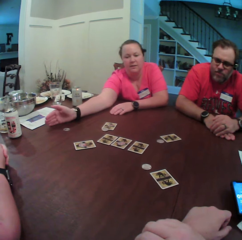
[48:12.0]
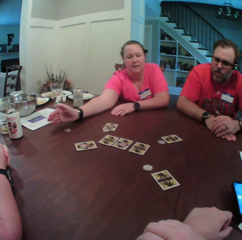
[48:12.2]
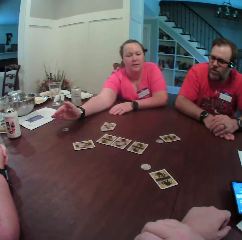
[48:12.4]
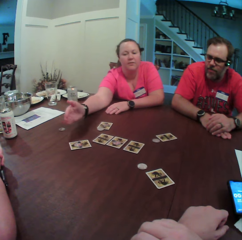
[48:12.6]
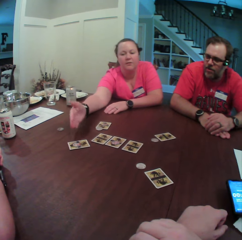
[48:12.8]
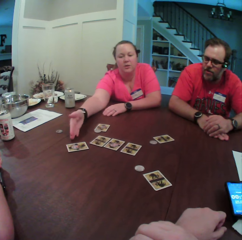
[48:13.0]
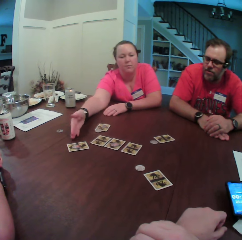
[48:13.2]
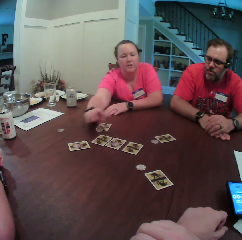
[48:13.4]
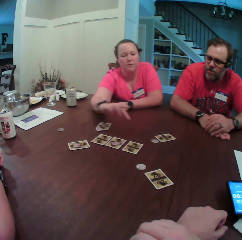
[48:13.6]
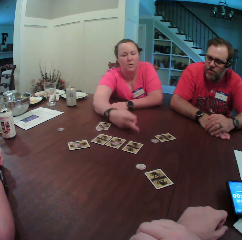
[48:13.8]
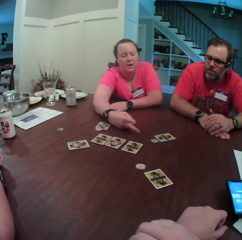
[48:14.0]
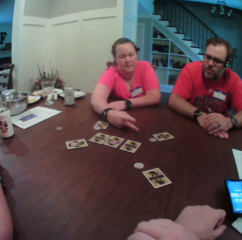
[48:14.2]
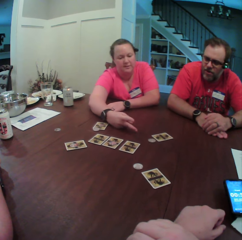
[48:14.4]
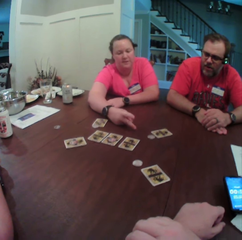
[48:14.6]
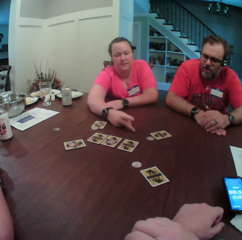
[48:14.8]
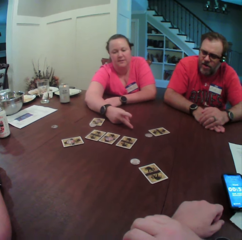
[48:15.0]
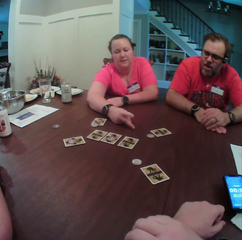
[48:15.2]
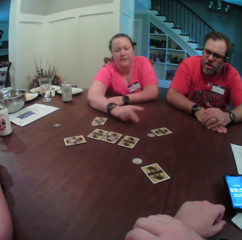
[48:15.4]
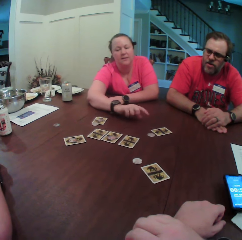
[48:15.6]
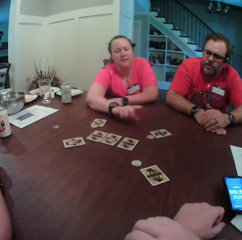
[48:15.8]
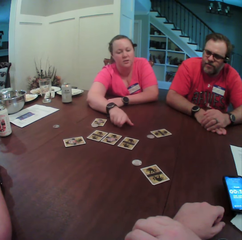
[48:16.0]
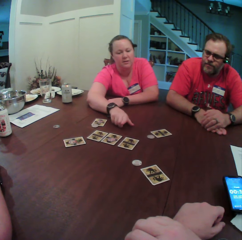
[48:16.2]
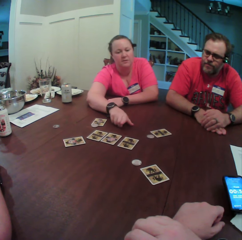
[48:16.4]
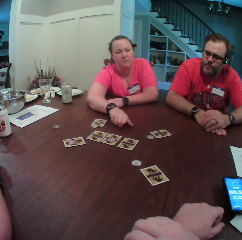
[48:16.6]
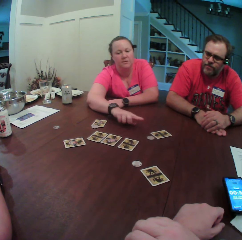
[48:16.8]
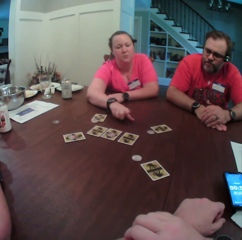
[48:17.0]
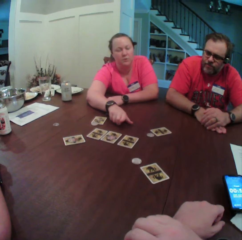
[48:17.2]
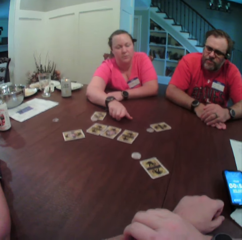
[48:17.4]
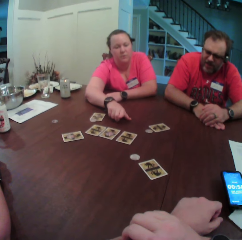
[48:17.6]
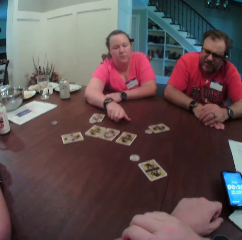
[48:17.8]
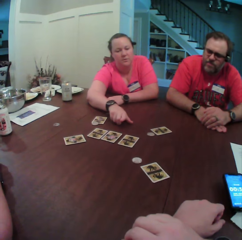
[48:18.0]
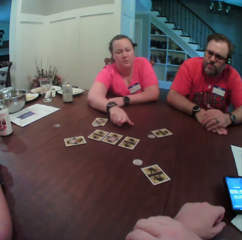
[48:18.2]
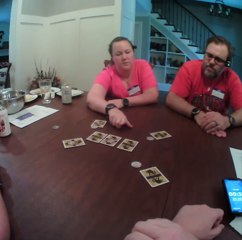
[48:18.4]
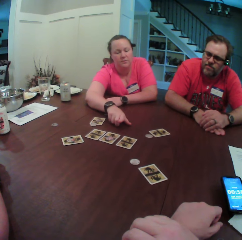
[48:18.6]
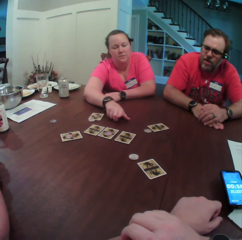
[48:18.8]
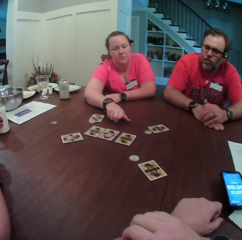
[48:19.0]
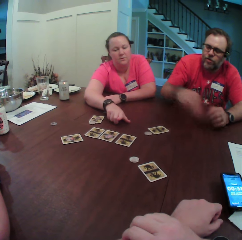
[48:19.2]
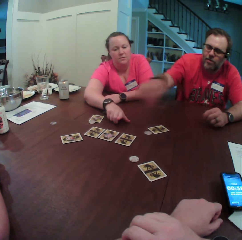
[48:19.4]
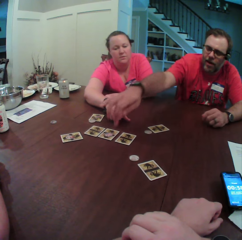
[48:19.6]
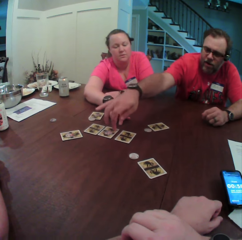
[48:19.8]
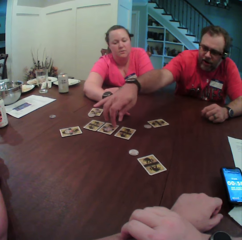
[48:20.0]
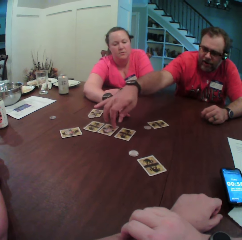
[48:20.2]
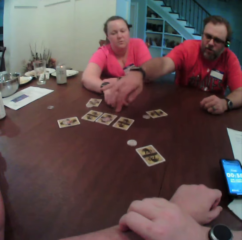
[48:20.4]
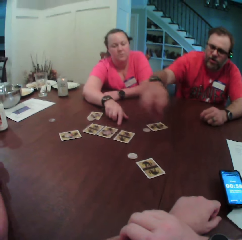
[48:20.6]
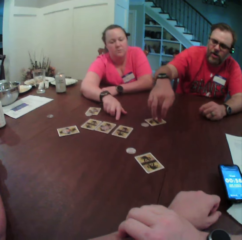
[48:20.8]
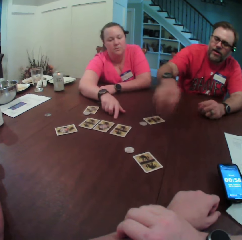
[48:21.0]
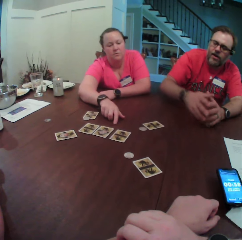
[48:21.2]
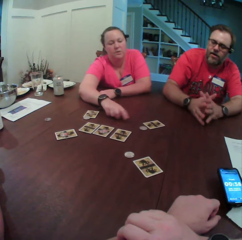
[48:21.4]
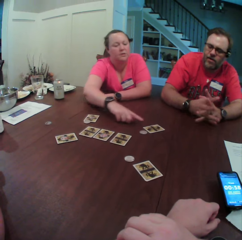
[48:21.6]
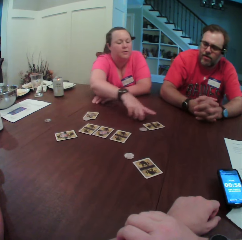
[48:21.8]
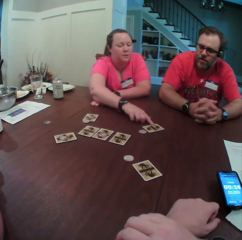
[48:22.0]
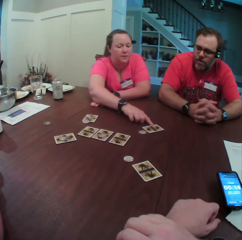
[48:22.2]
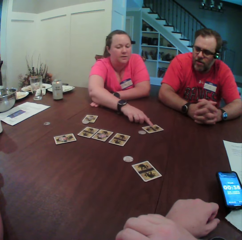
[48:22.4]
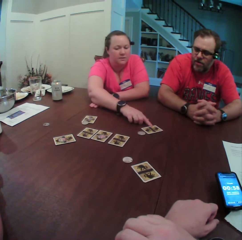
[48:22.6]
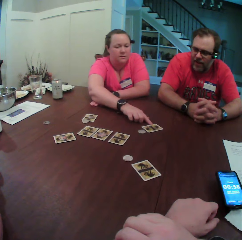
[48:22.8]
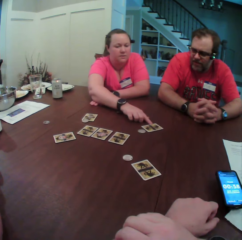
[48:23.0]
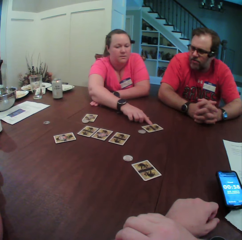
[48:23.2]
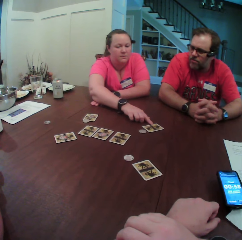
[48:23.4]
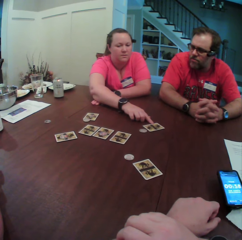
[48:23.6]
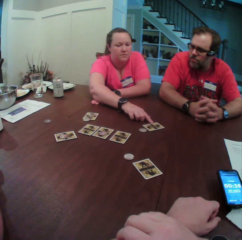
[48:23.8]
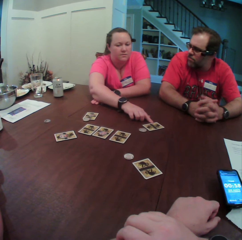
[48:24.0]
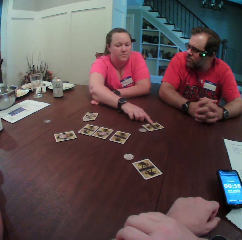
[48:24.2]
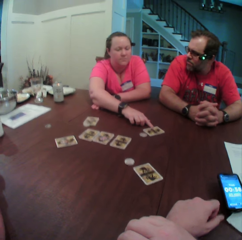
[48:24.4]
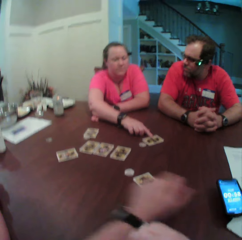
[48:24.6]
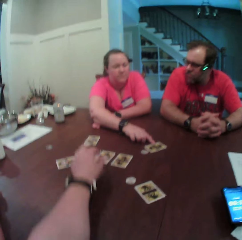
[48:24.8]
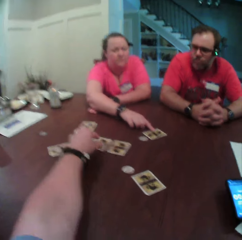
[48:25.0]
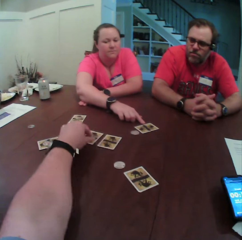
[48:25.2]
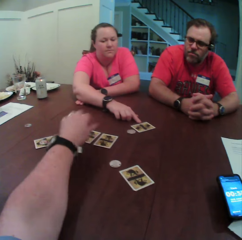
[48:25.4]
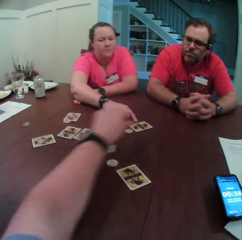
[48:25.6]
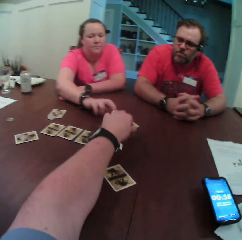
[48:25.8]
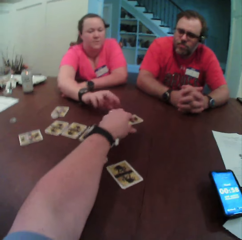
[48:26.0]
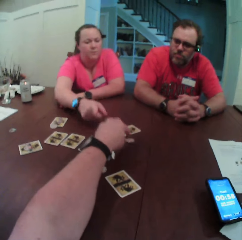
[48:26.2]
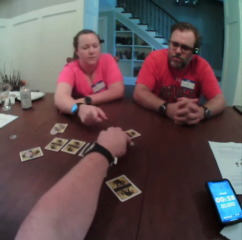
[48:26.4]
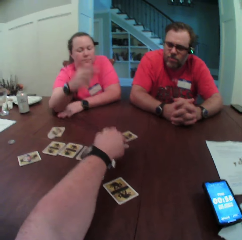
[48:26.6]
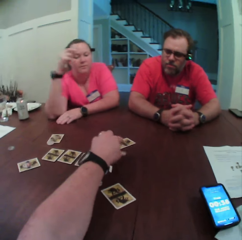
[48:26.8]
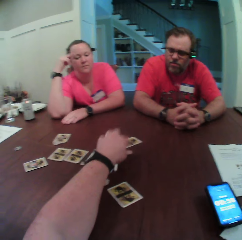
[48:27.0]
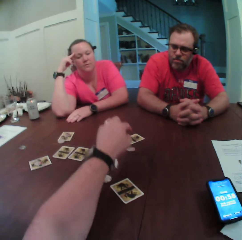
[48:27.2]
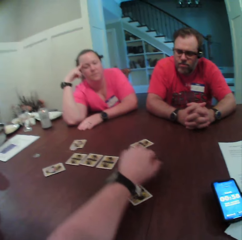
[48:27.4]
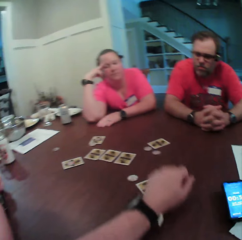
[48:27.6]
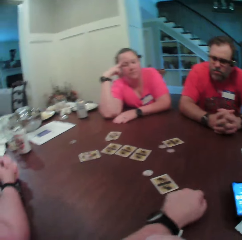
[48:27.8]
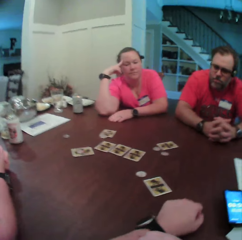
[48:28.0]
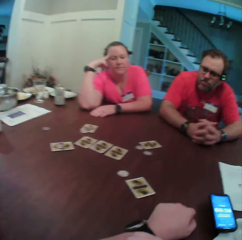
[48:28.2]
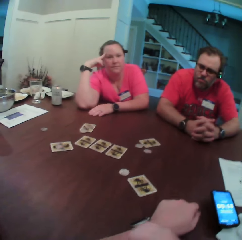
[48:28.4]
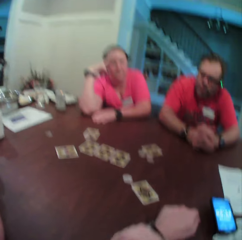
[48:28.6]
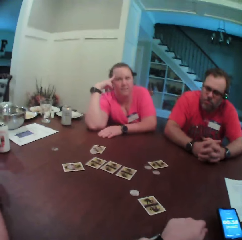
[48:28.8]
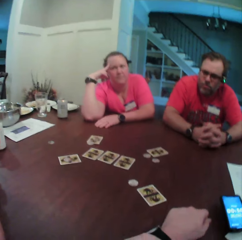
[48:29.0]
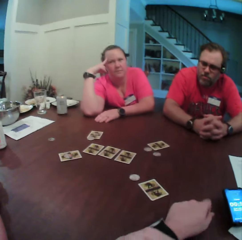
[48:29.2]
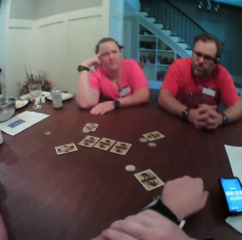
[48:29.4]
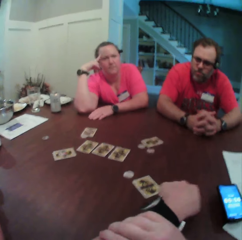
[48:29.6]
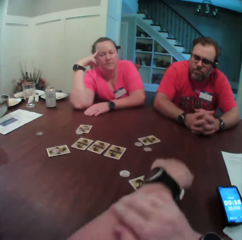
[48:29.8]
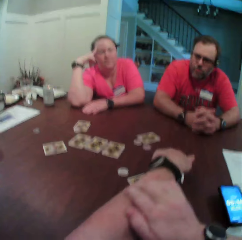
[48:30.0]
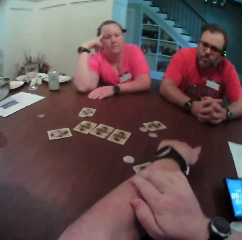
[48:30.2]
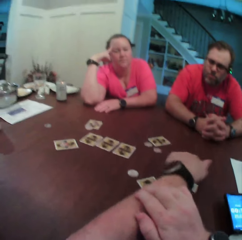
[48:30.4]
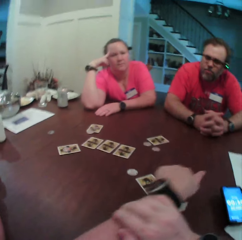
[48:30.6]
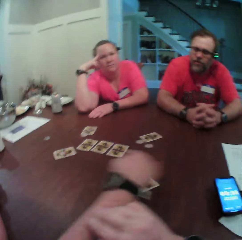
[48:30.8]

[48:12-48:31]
The woman touches the table with her right hand. She removes her right hand from the table and places her right hand on the table. She points to some cards on the table with her right hand. The man removes his right hand from the table. He touches a card on the table with his right hand and removes his right hand from the card. He touches the card on the table with his right hand and removes his right hand from the card. Another man illustrates. The woman touches the card on the table with her right hand. The camera wearer removes his left hand from the table. He touches a card on the table with his left hand. He removes his left hand from the card on the table. He touches the card on the table with his left hand. The woman touches her face with her right hand. The camera wearer points on the table. He removes his left hand from the card on the table.

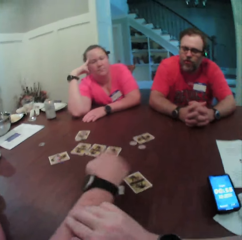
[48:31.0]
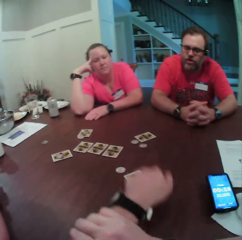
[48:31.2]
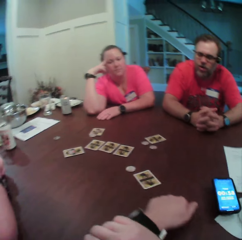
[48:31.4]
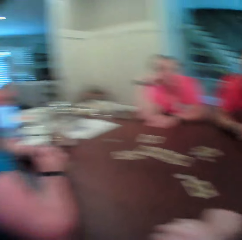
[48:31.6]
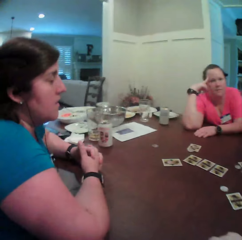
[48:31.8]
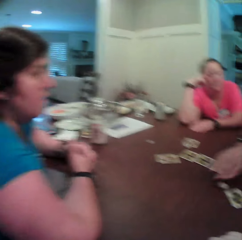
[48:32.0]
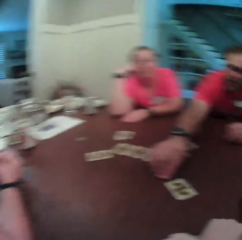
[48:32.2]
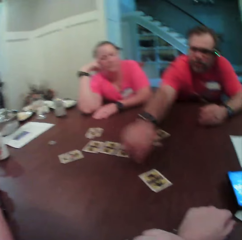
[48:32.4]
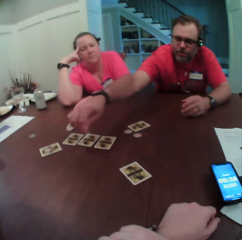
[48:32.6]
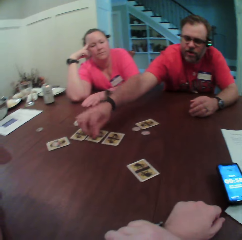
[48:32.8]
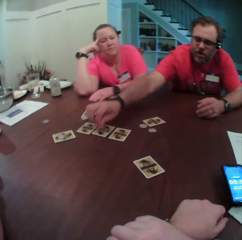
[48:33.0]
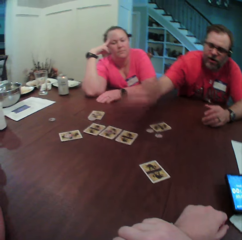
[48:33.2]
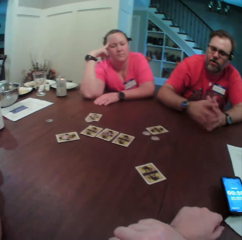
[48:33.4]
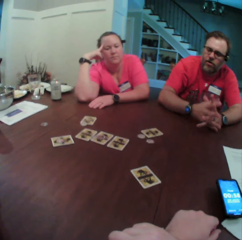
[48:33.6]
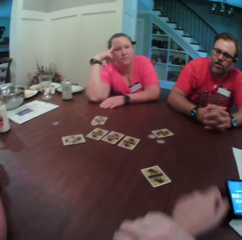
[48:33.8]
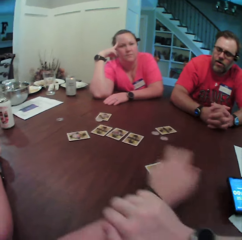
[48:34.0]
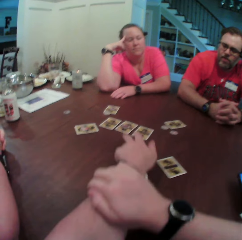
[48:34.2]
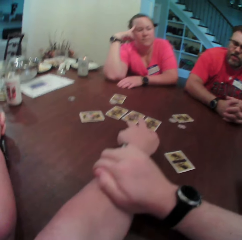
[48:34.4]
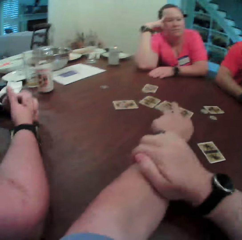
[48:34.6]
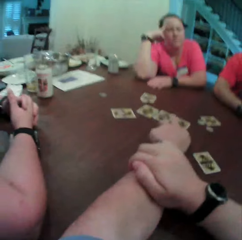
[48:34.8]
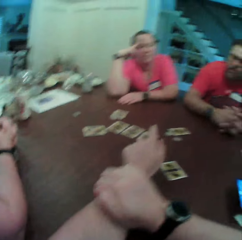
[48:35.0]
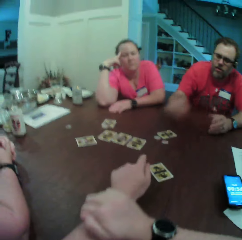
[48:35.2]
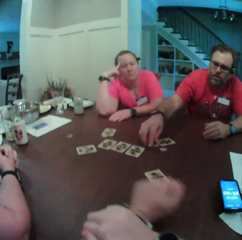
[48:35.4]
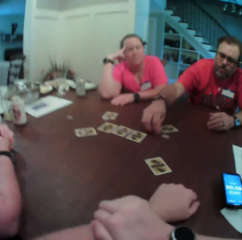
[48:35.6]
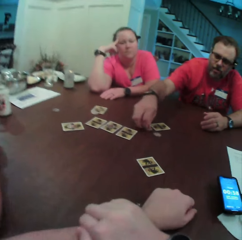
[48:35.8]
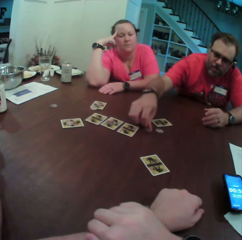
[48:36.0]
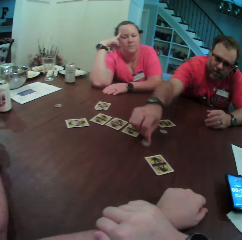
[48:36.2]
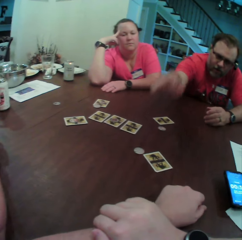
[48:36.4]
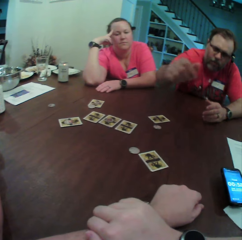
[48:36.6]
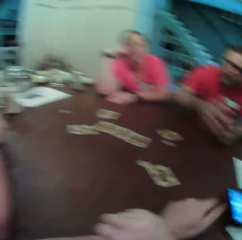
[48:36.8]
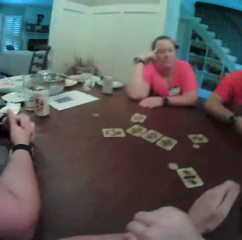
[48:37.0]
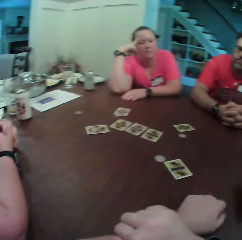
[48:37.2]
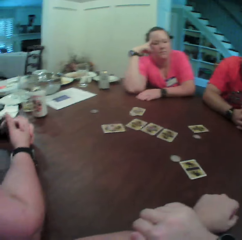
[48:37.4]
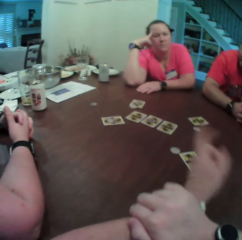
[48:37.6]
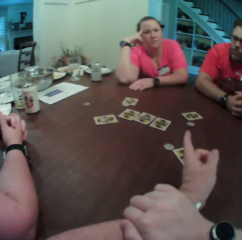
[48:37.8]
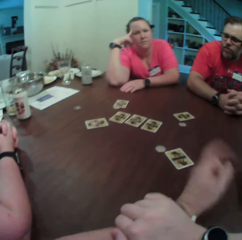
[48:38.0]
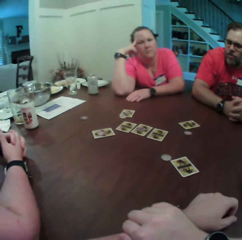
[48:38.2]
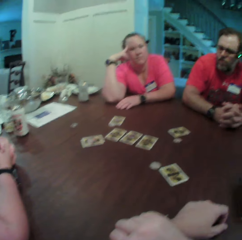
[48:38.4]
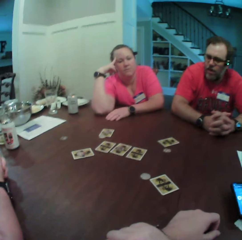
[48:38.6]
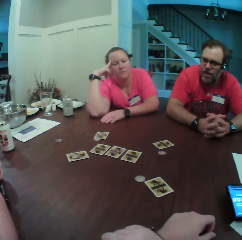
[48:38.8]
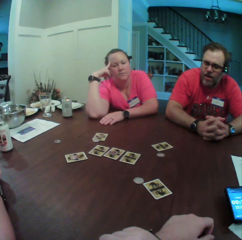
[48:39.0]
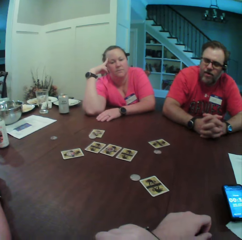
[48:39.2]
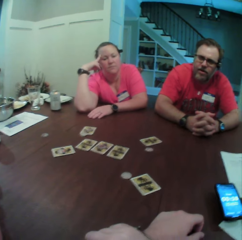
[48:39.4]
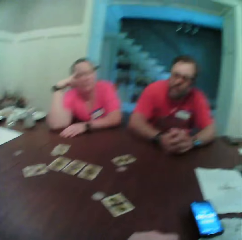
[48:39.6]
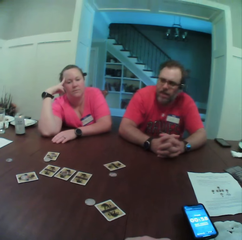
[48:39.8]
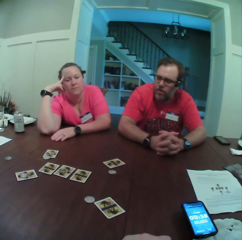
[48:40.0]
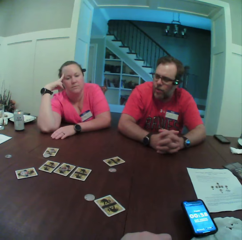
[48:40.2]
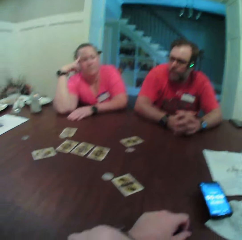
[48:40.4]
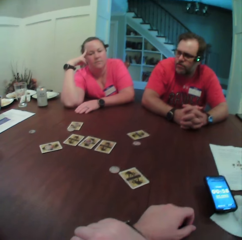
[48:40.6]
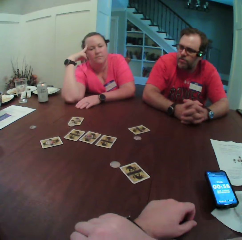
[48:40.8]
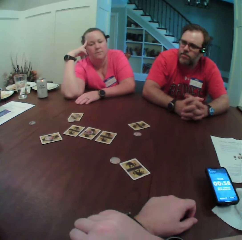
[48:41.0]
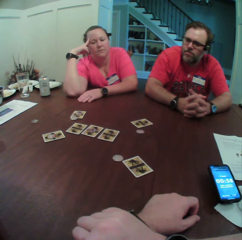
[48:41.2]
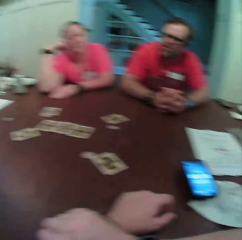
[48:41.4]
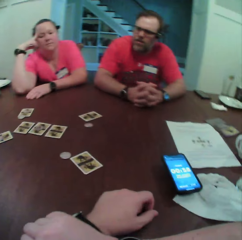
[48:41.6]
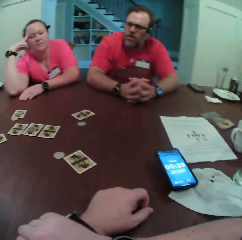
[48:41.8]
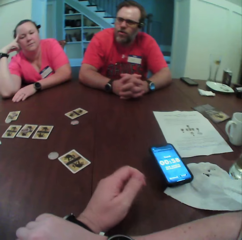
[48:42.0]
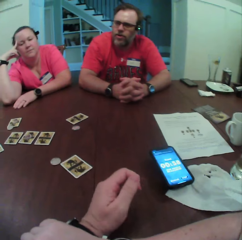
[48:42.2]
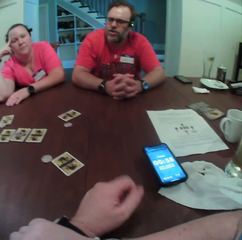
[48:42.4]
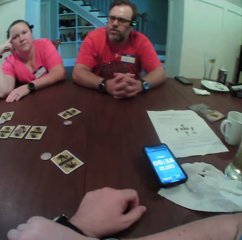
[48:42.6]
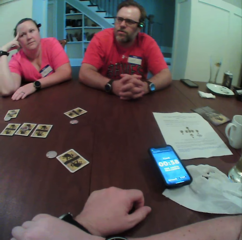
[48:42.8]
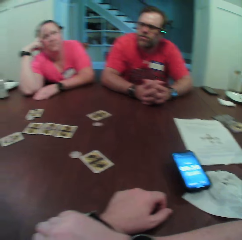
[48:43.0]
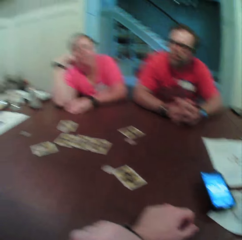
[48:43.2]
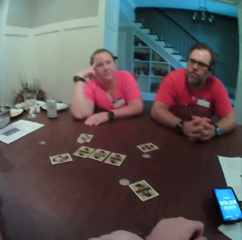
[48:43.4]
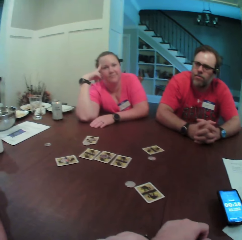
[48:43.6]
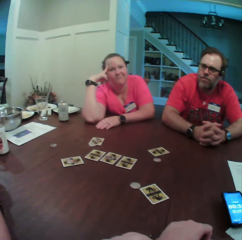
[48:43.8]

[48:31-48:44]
The man picks up a coin on the table with his right hand. He drops the coin on the table with his right hand. He moves something on the table. The camera wearer touches cards. He points to the card on the table with his left hand. The man picks up the coin on the table with his right hand. He throws the coin to the camera wearer. The camera wearer moves something on the table. He taps the table with his left hand. He points at the table. He taps the table with his left hand again.
